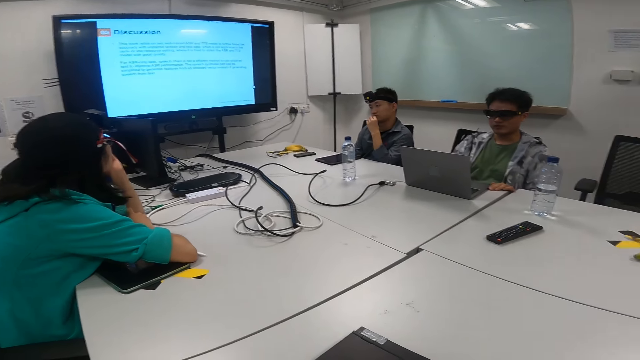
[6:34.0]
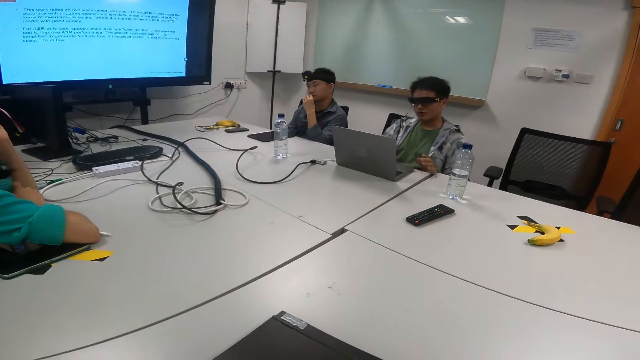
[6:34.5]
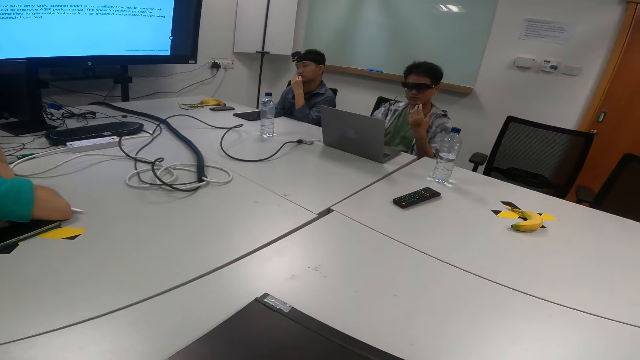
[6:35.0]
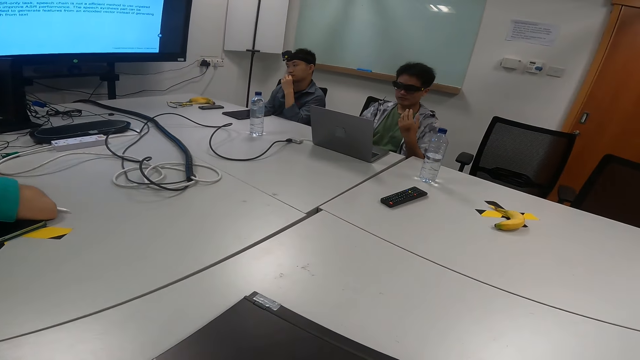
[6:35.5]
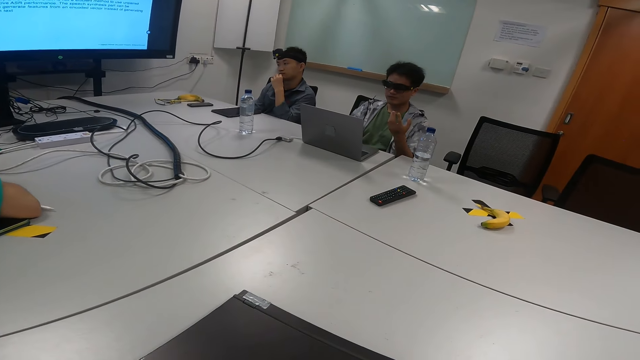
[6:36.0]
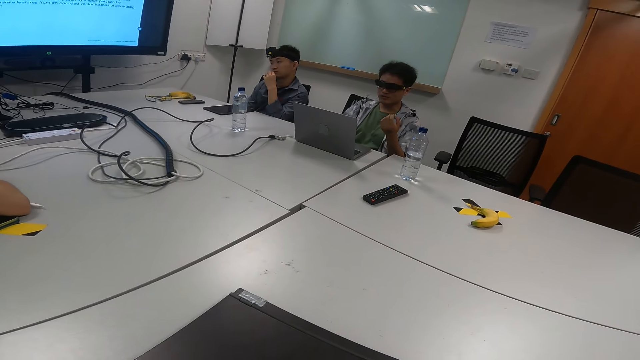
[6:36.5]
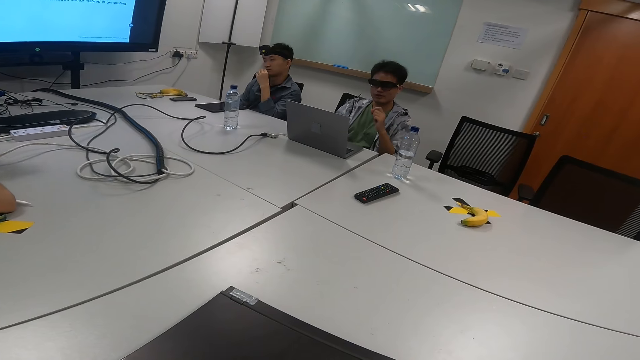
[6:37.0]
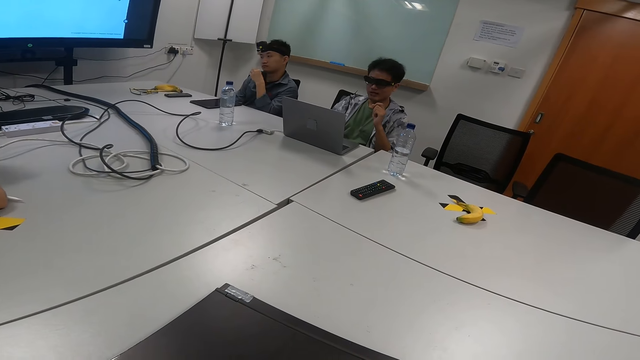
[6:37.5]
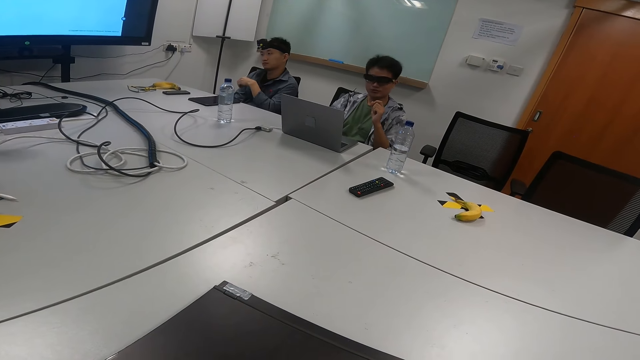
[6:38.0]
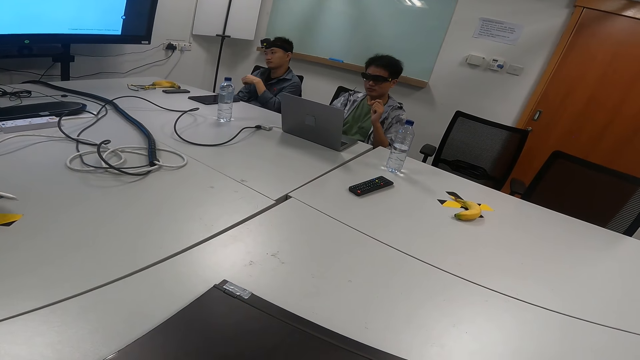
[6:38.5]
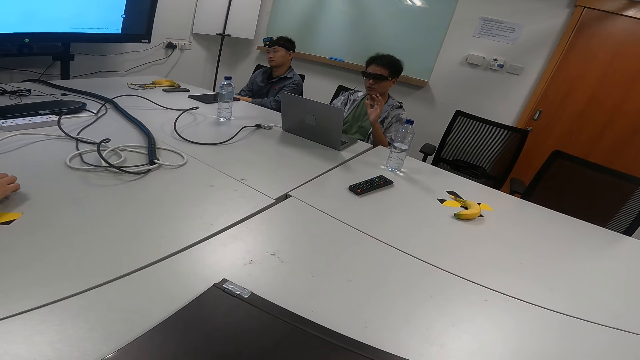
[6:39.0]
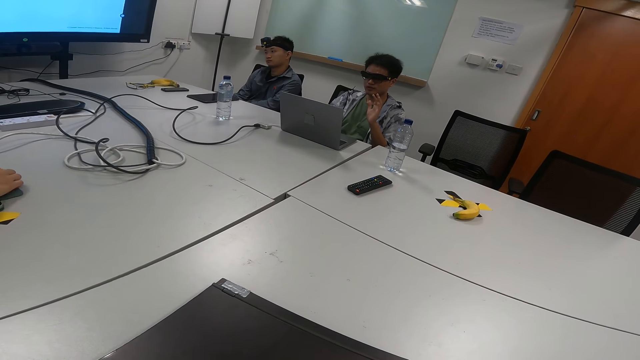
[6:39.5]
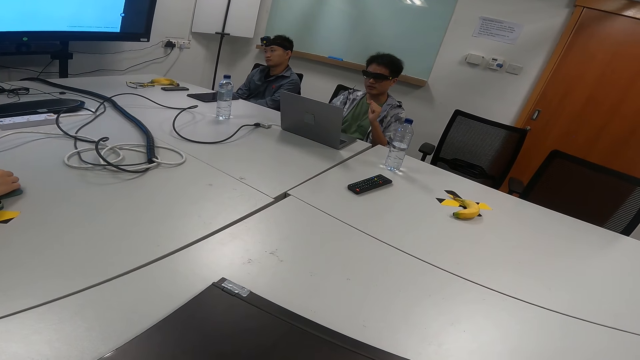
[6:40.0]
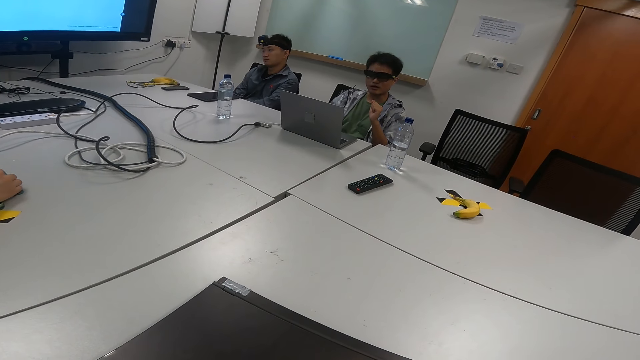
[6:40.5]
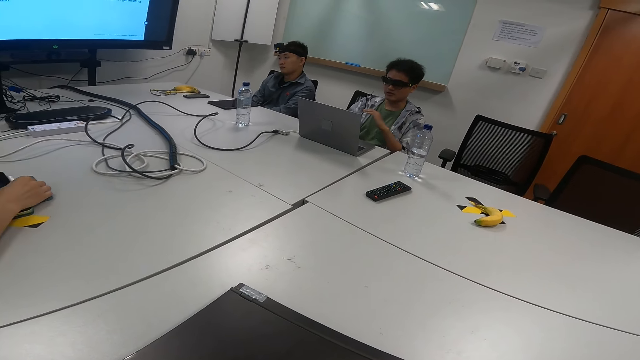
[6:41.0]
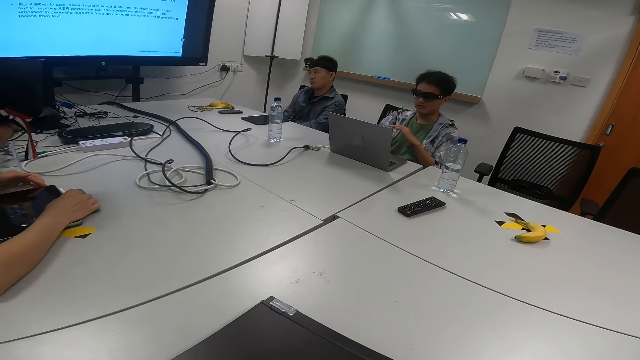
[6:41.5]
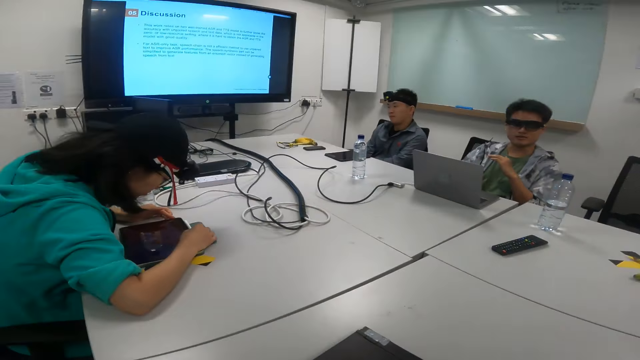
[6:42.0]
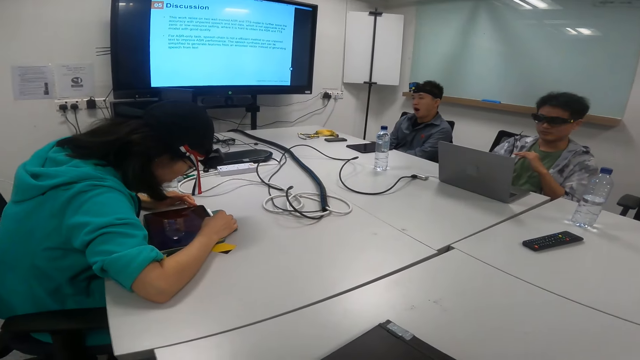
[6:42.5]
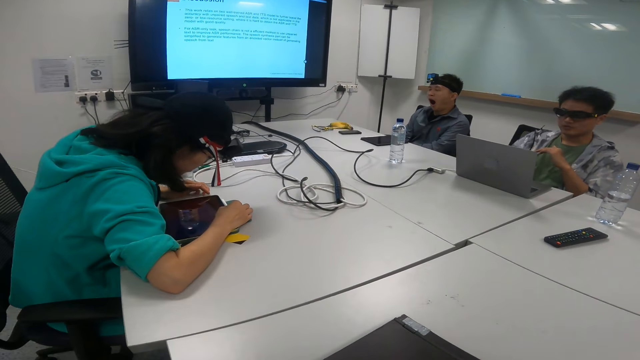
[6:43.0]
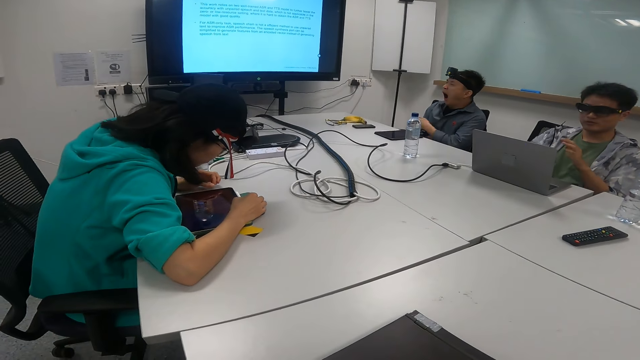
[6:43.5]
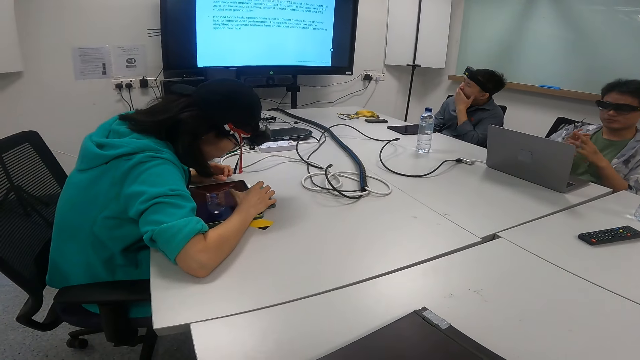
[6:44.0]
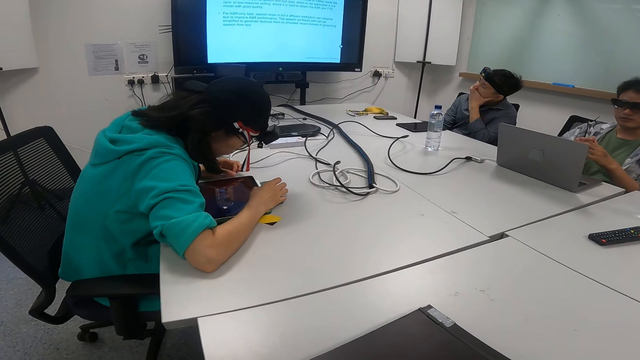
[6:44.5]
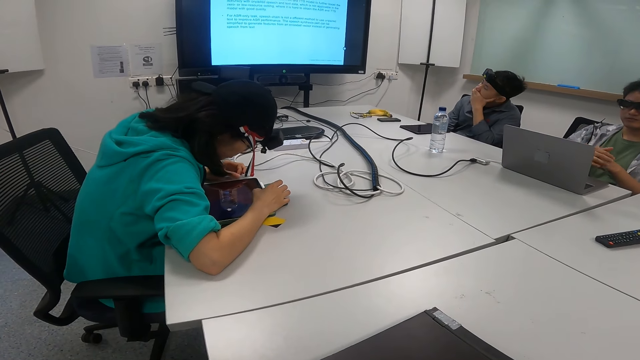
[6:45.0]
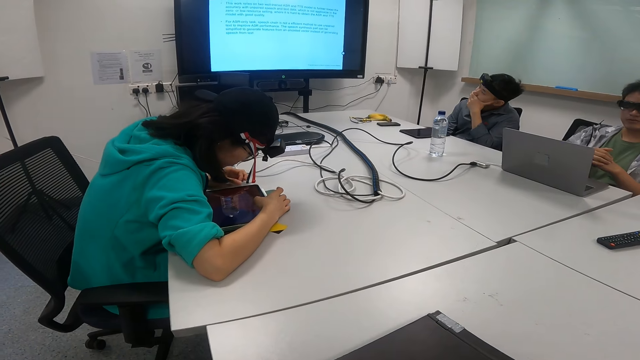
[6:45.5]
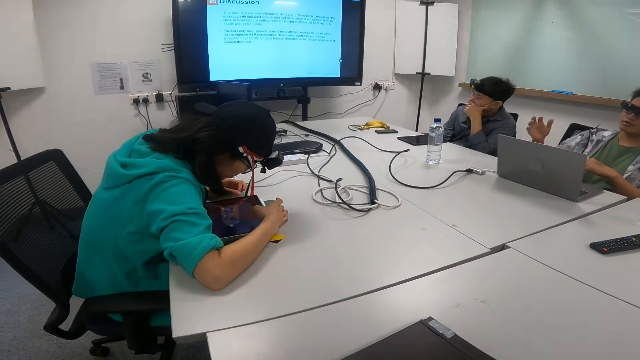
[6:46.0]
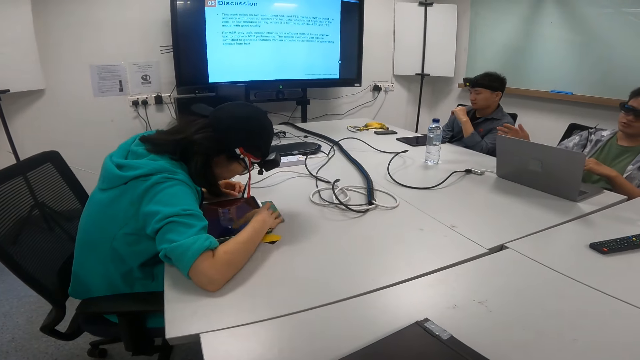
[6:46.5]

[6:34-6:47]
The camera wearer looks at a man. They look at the television screen. A woman scrolls on a tablet.

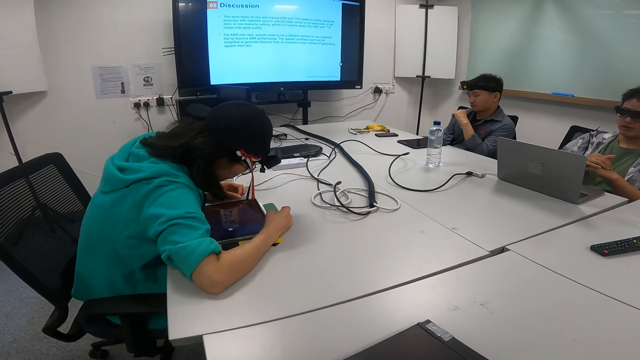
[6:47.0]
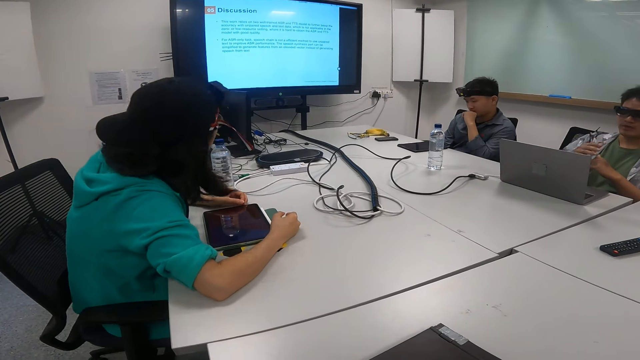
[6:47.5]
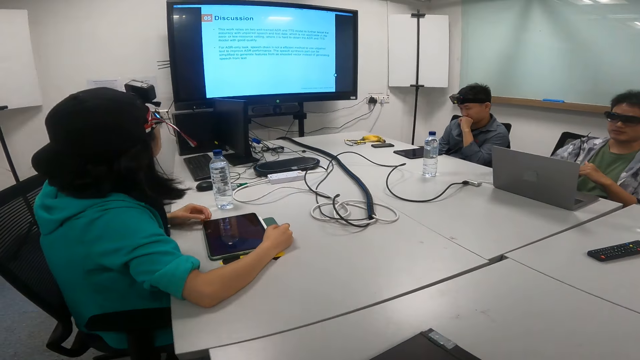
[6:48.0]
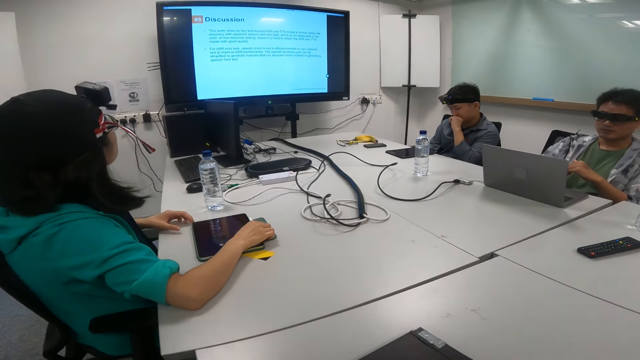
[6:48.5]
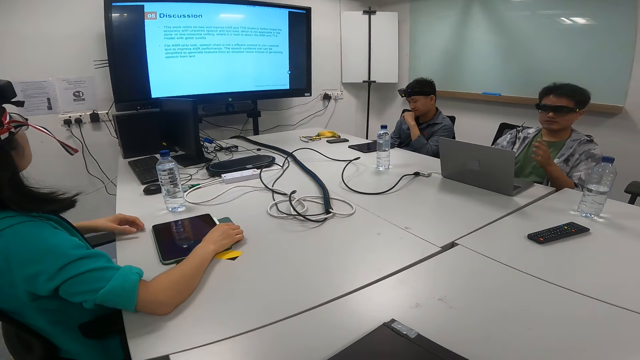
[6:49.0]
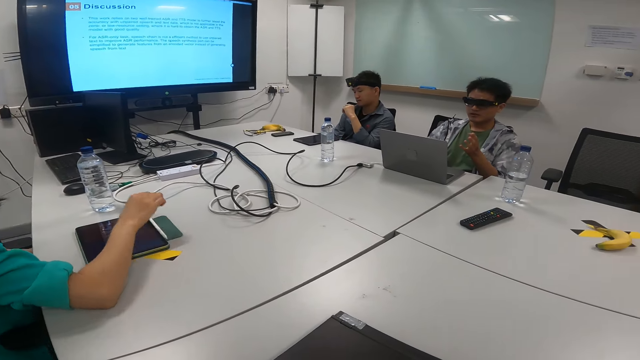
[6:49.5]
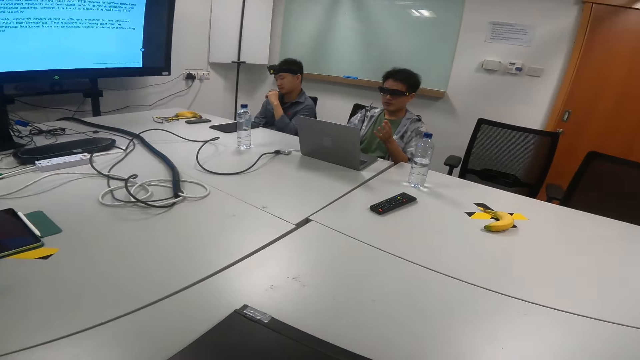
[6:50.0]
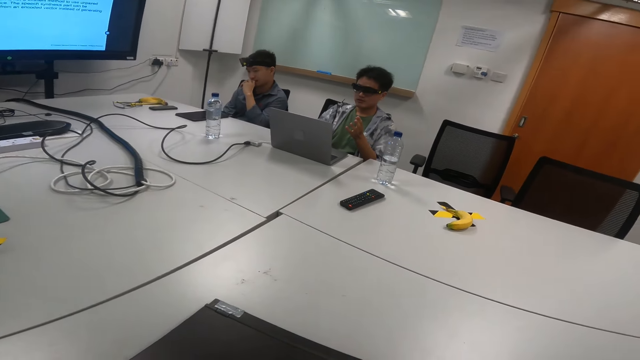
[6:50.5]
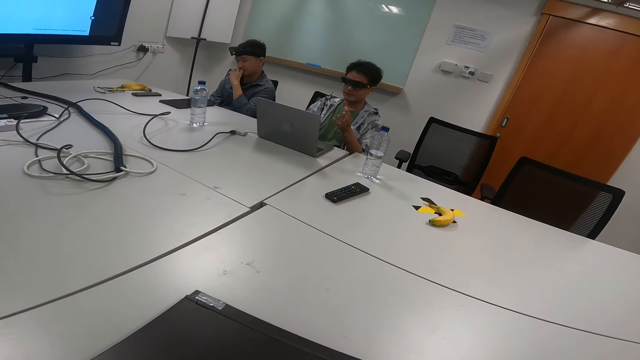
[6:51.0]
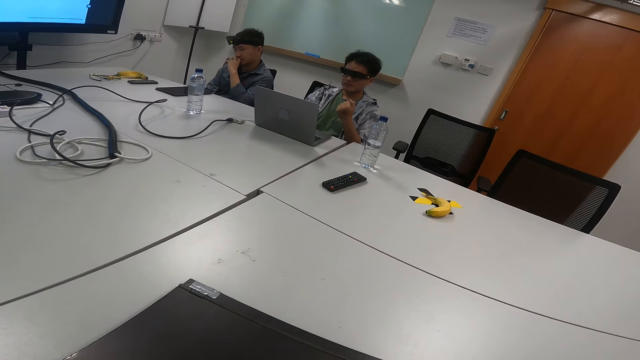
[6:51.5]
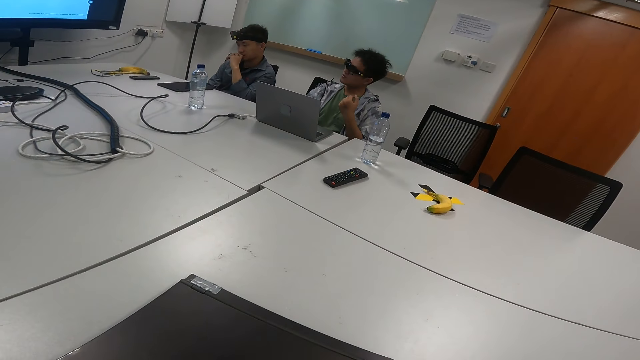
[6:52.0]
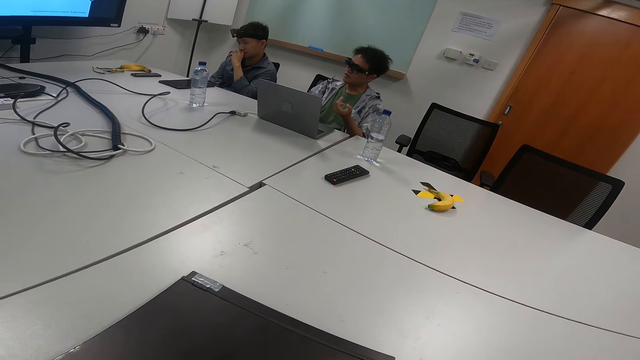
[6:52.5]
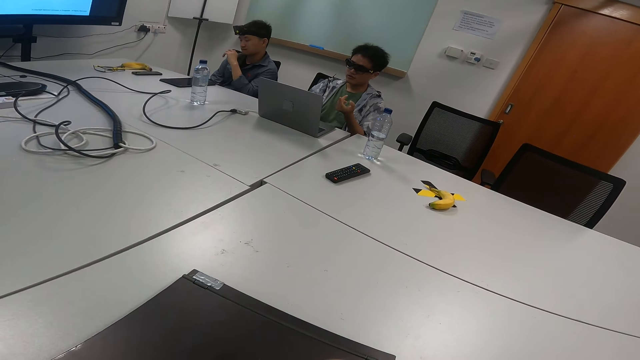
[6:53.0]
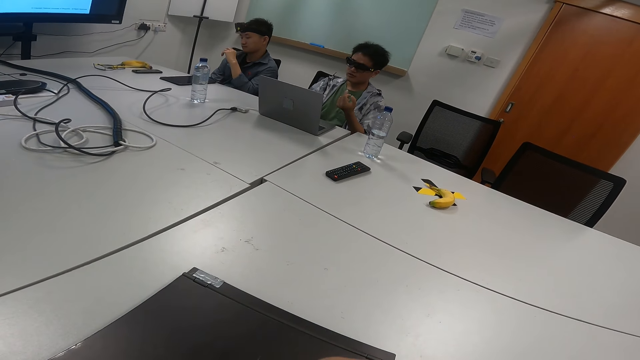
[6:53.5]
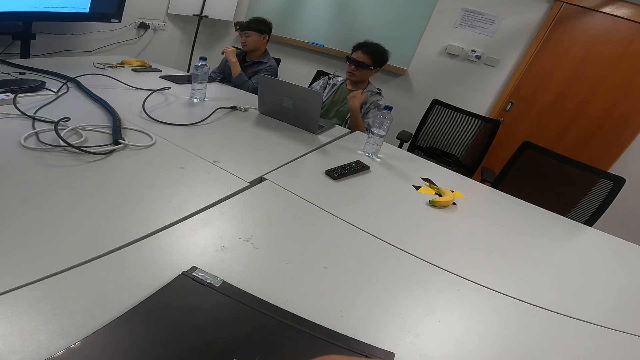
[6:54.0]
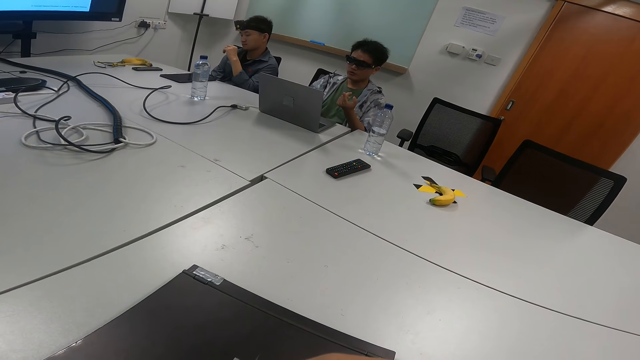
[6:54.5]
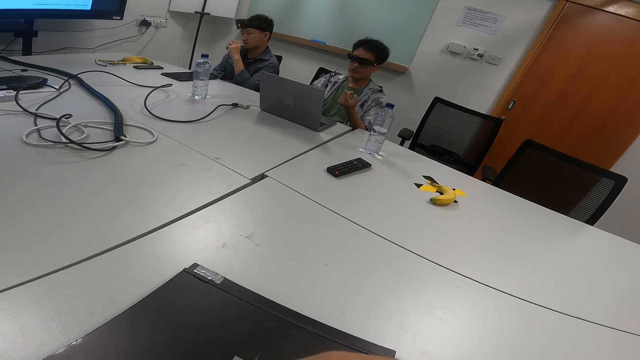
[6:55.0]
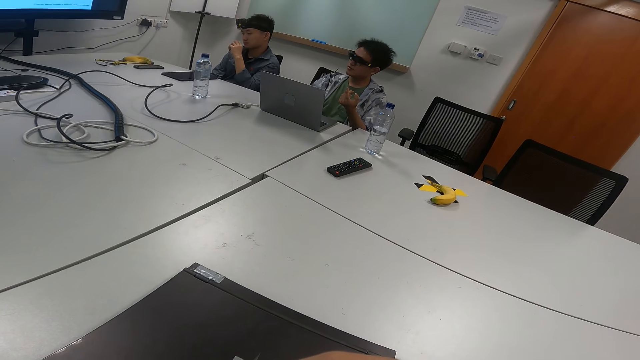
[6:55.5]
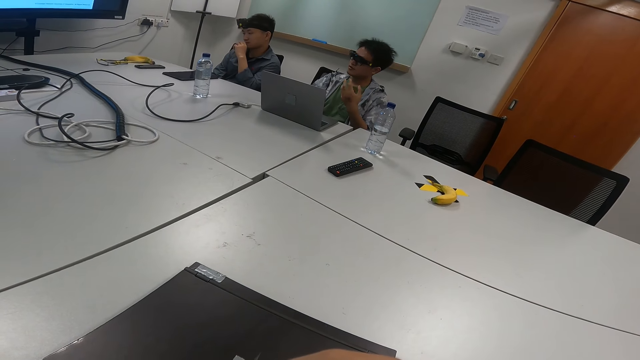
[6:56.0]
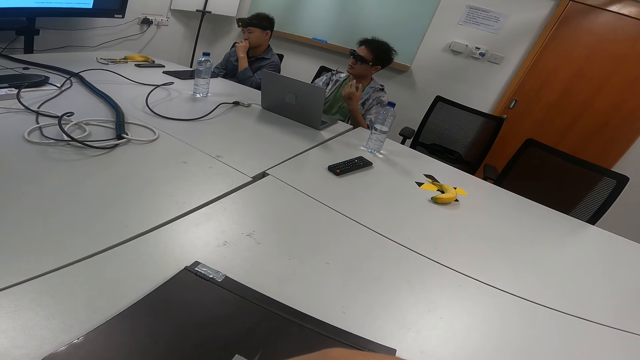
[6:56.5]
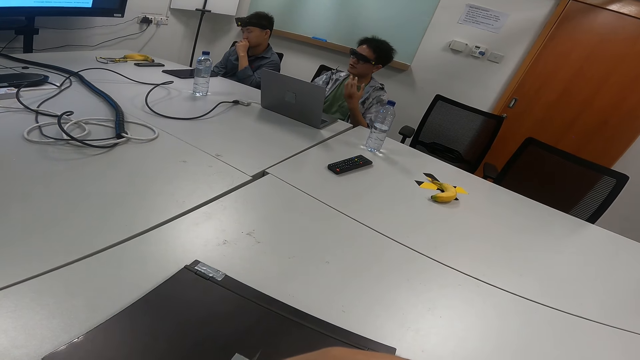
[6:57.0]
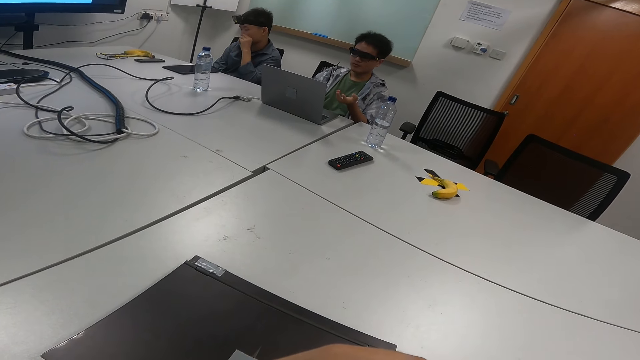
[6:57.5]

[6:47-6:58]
A woman looks at the television screen. The camera wearer looks at a man. The man looks at the television screen, looks at a laptop, and looks at the television screen.
